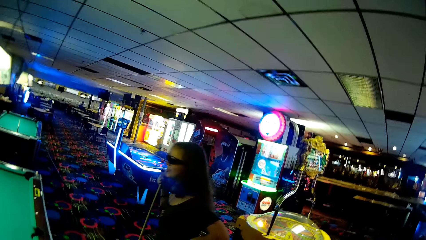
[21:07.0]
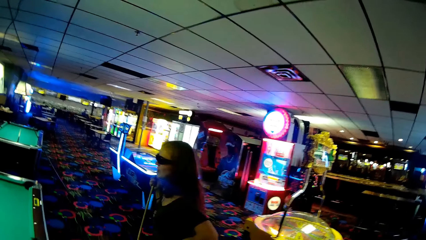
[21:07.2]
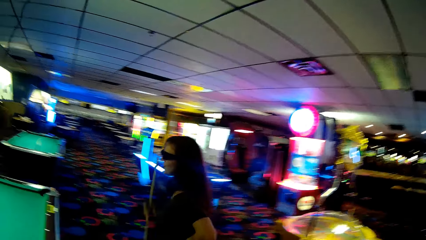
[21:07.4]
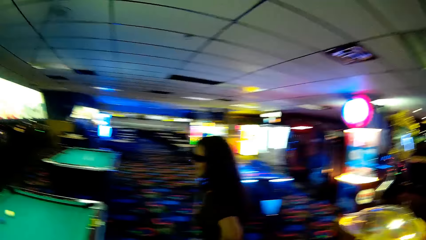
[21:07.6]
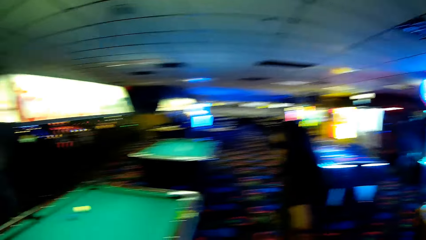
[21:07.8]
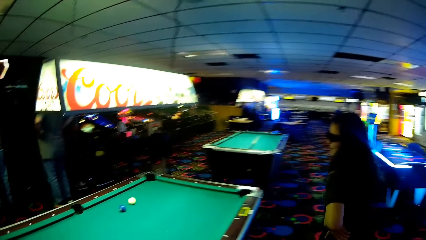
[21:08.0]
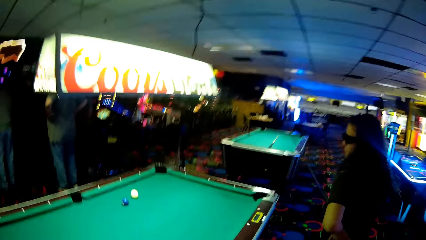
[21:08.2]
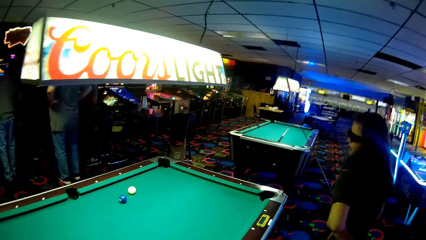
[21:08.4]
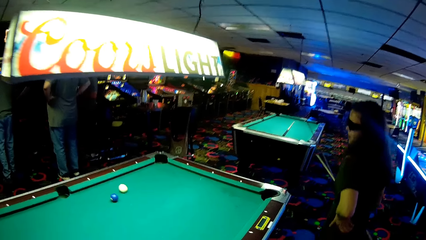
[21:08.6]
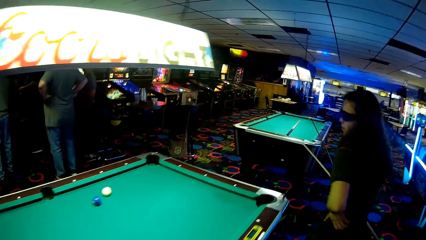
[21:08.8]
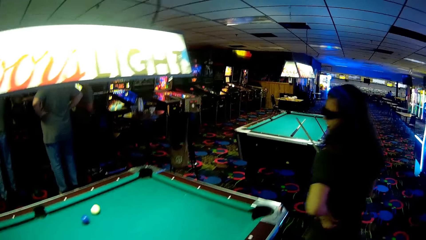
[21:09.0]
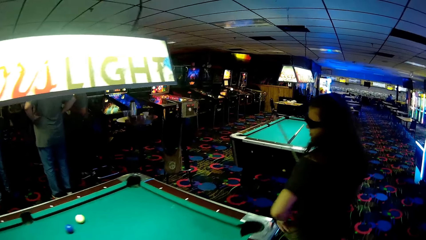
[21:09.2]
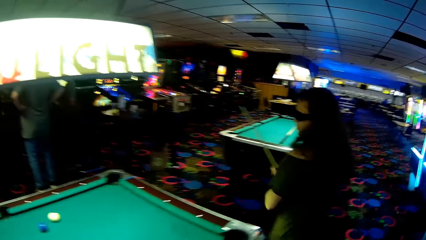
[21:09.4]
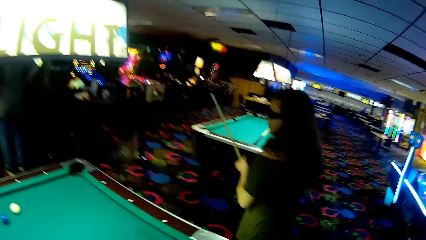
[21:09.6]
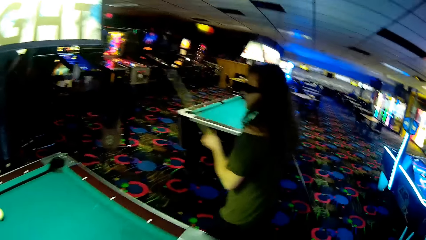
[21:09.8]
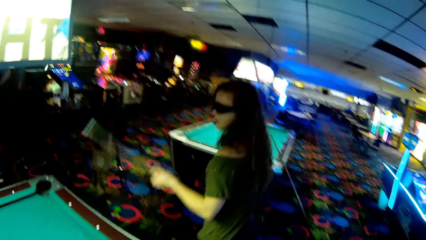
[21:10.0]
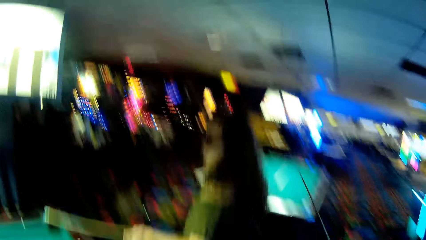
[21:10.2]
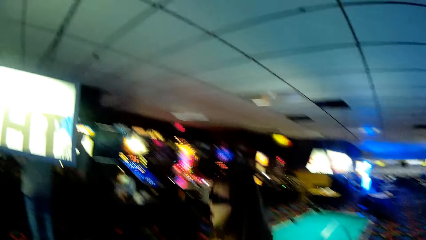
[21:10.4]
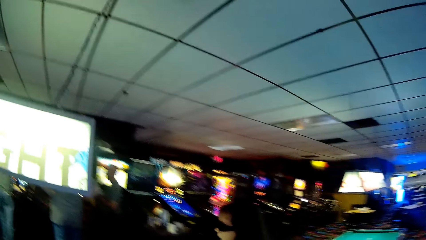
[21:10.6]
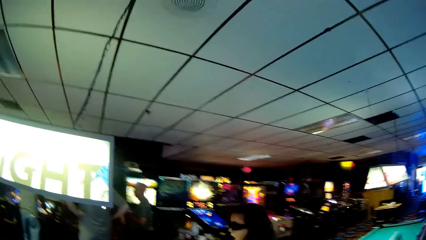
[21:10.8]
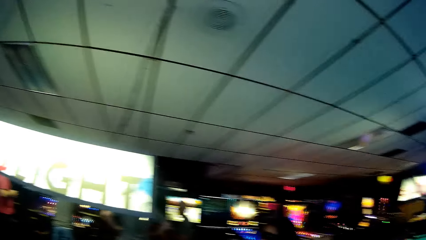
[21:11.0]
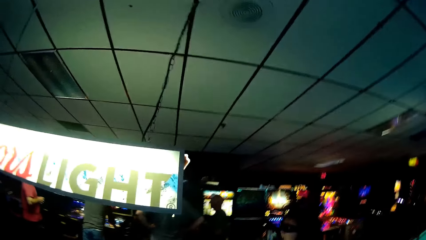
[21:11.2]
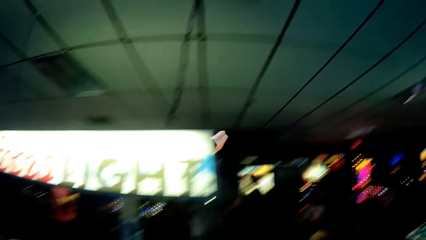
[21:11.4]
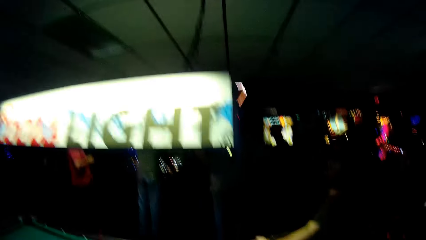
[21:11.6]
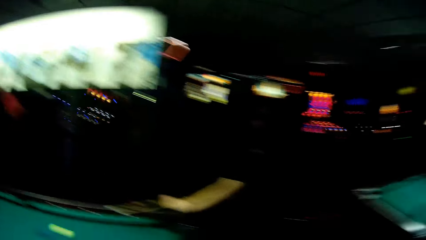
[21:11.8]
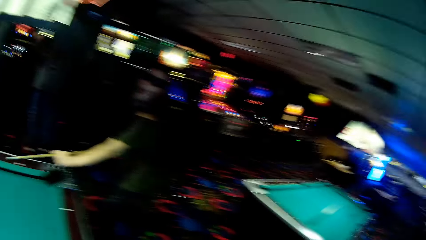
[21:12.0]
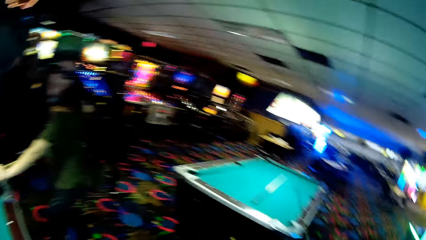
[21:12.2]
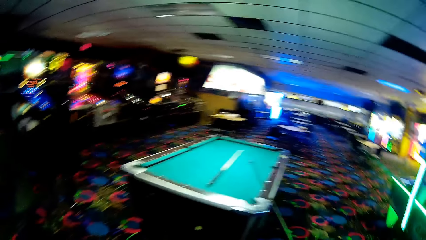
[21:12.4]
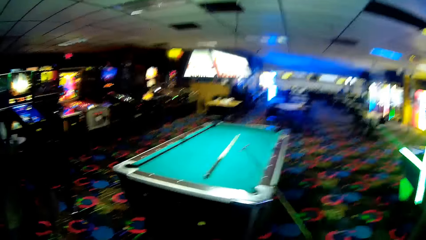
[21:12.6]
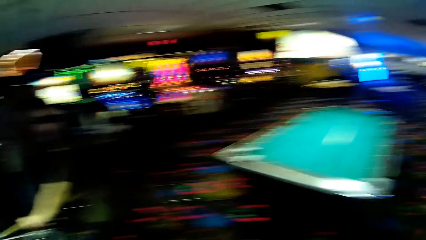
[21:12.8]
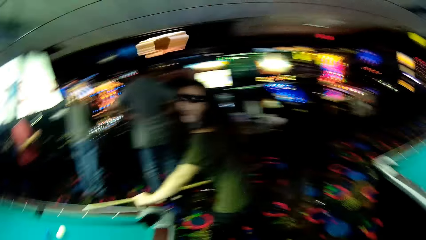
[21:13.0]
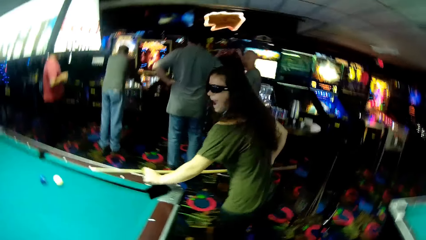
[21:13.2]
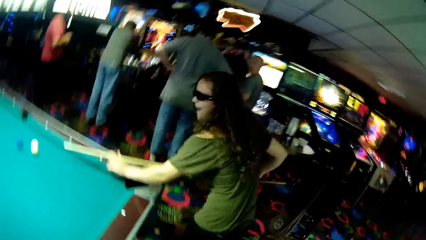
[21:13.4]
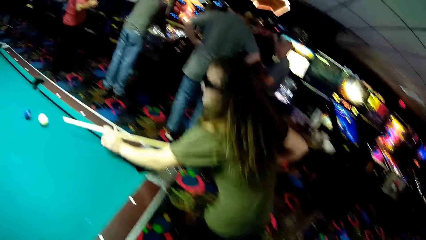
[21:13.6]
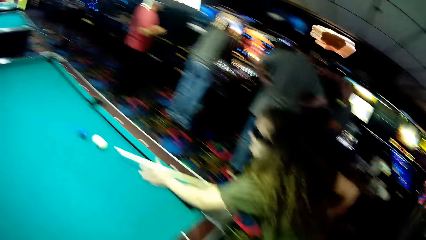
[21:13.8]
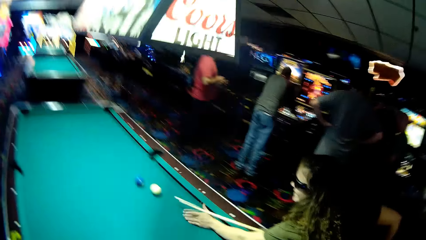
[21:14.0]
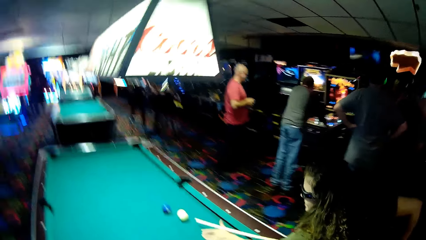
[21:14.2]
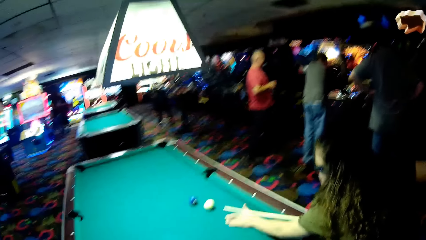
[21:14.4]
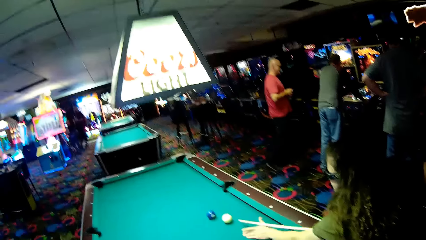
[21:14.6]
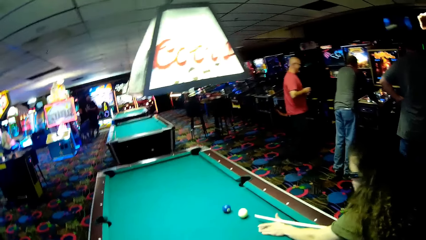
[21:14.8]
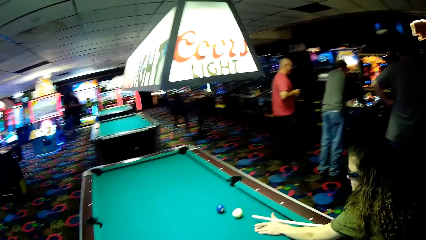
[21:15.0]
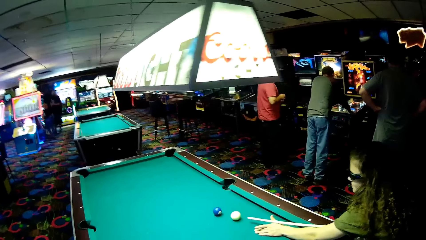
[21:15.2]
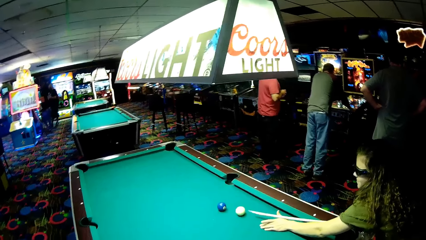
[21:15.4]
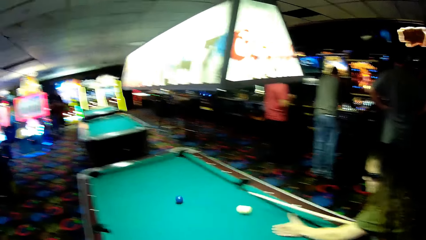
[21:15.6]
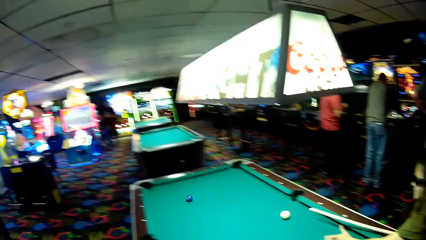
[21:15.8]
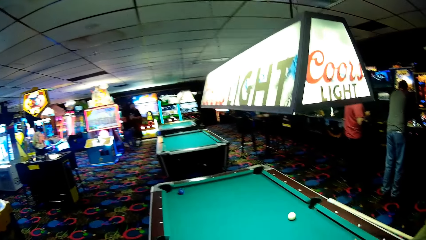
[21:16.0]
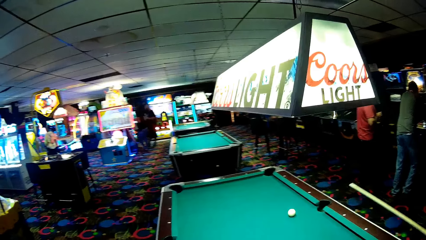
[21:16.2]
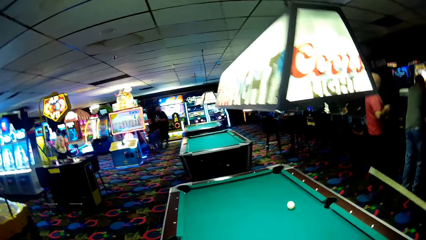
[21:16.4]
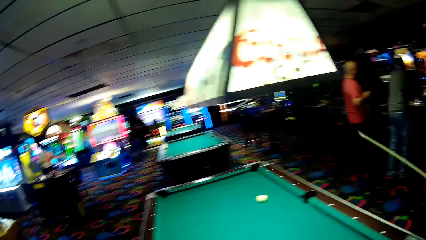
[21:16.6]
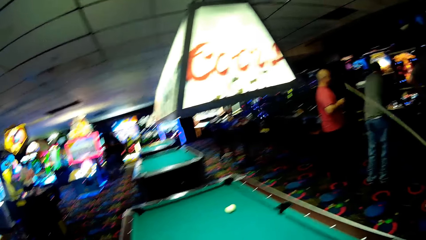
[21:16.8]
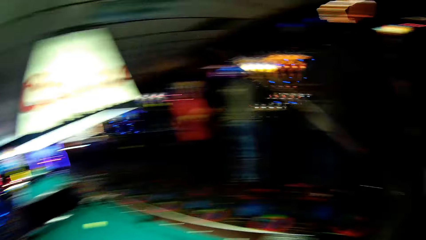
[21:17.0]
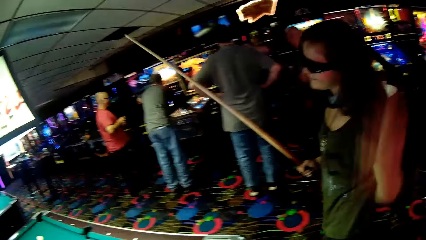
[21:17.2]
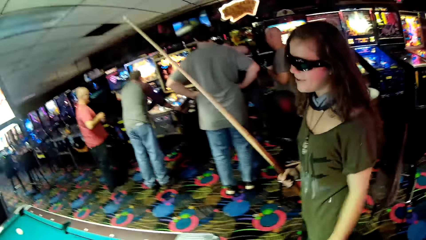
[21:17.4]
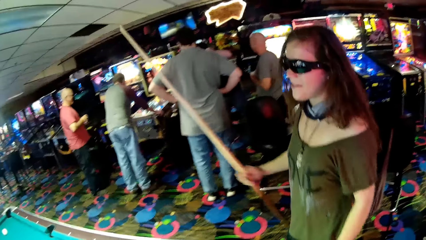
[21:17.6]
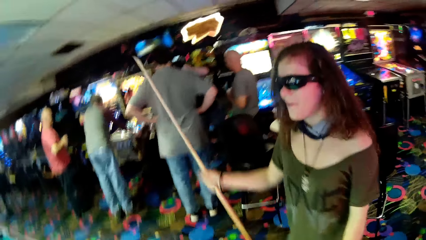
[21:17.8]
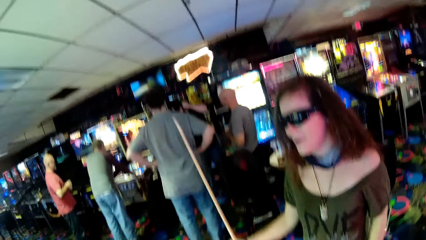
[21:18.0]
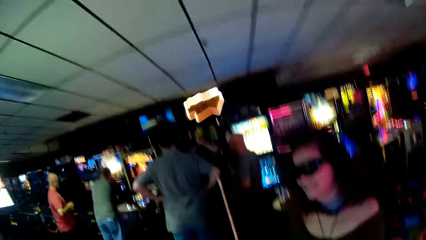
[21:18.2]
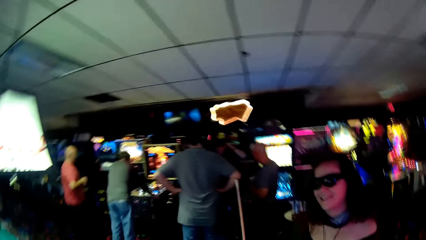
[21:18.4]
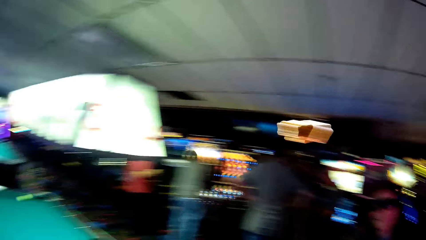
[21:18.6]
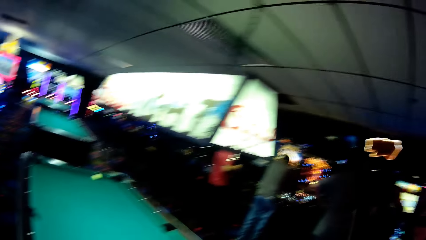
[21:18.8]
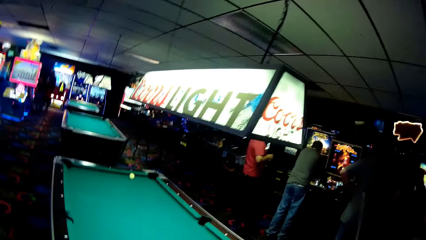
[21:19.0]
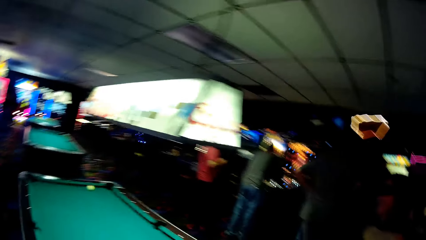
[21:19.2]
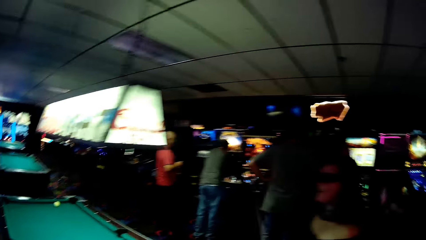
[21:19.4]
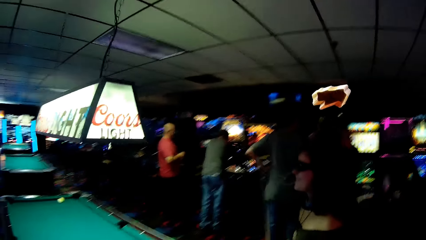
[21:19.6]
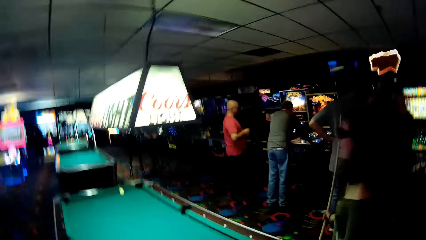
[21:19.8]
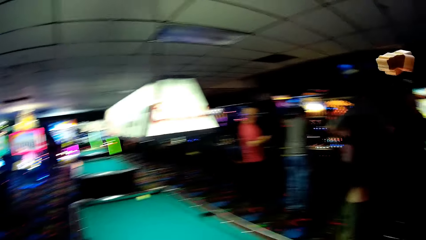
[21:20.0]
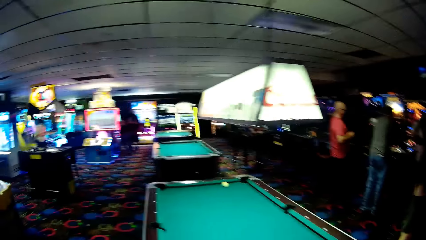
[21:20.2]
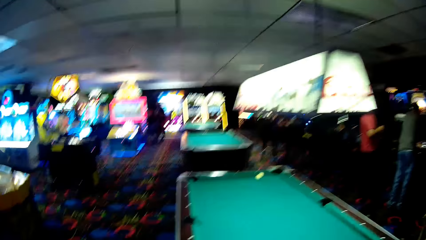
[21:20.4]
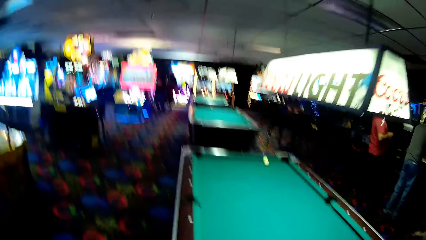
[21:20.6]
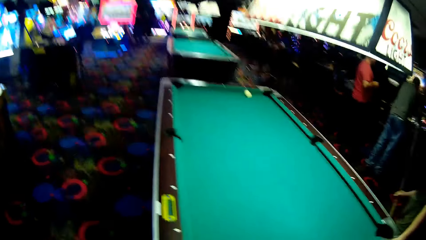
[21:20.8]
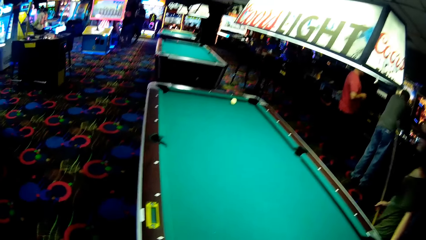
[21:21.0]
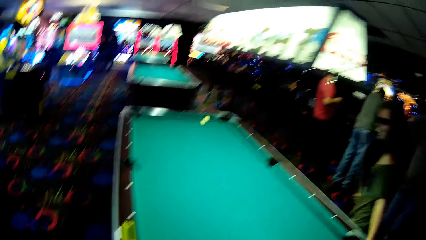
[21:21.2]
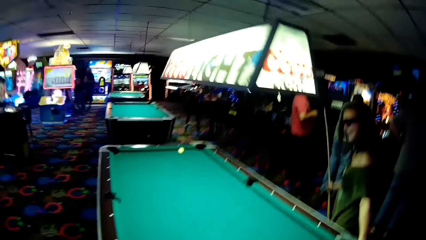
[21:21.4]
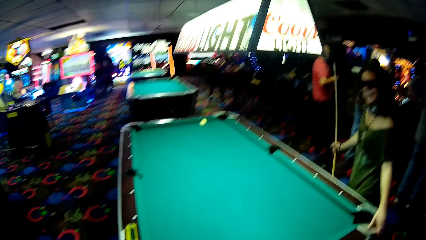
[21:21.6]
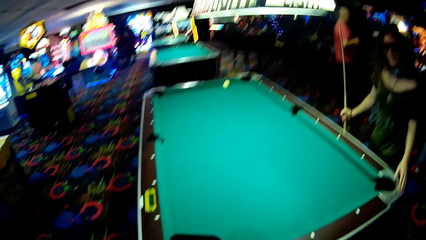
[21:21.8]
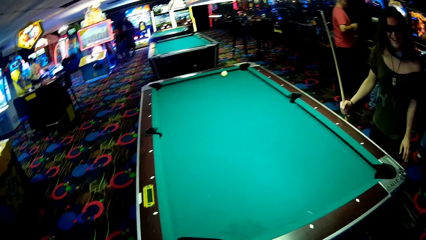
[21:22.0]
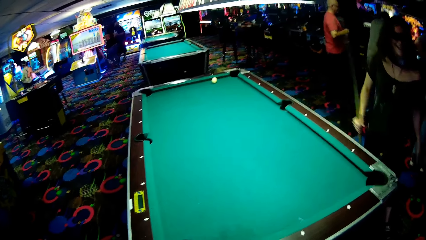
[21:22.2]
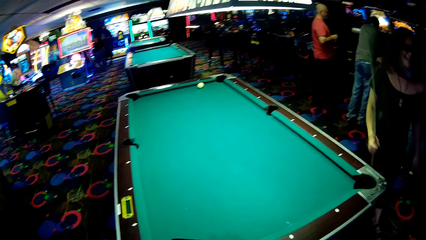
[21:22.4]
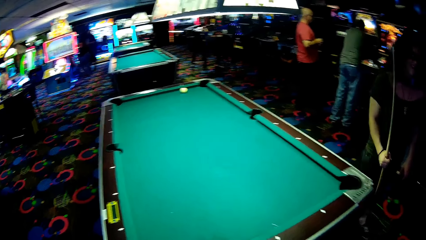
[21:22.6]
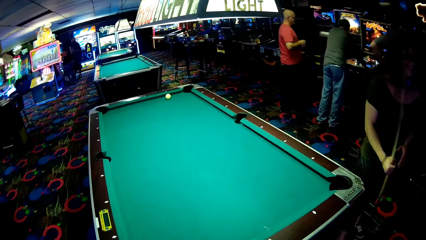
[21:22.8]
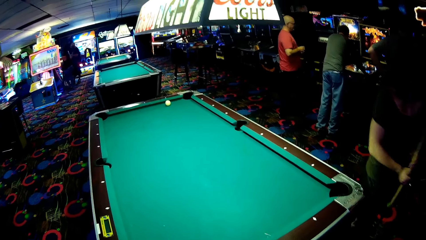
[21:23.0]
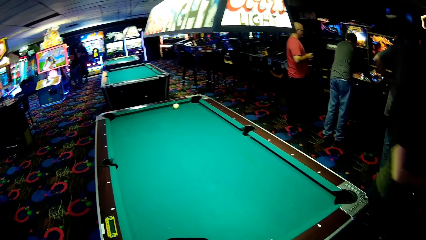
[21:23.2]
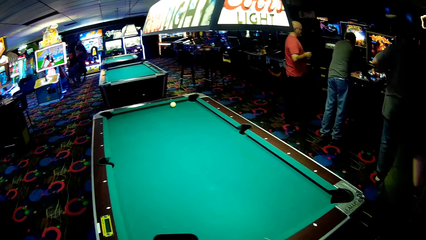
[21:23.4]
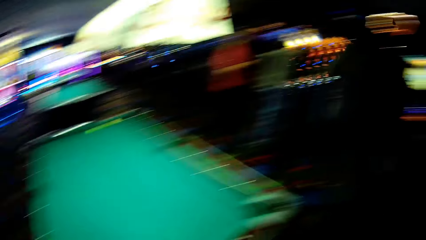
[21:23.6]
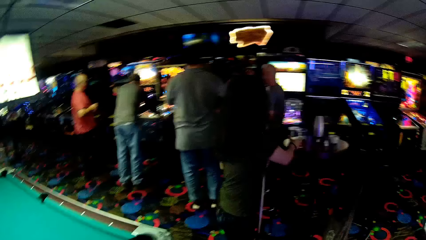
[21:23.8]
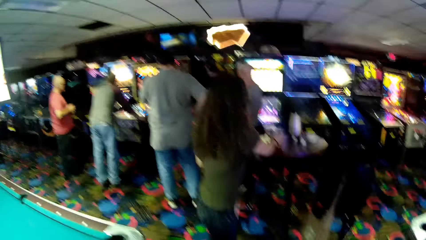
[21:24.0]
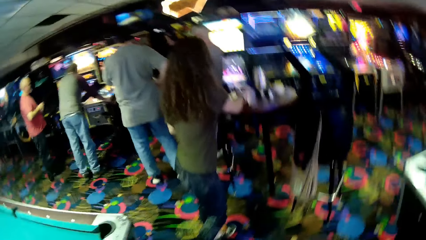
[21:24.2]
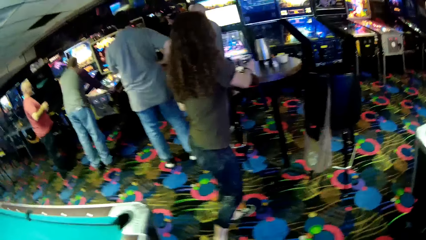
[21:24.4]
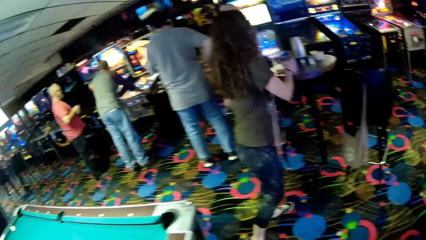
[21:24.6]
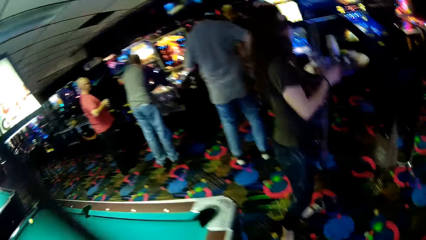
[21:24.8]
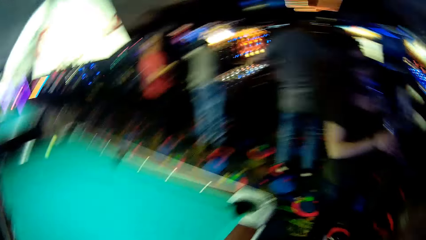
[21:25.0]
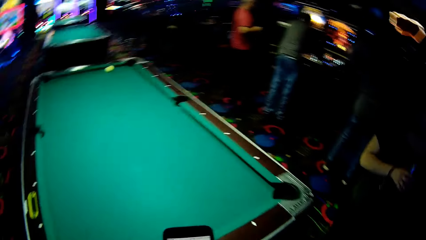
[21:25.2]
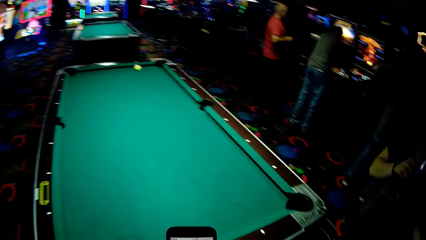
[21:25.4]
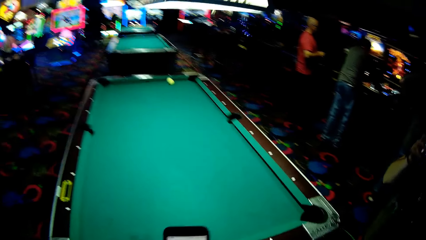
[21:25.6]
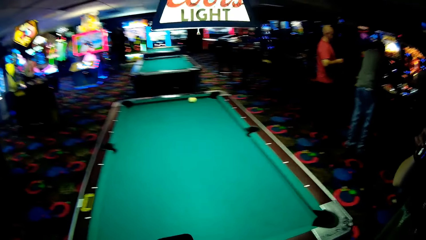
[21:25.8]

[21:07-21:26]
A woman walks with a billiards stick around the pool table. The woman holds a pool cue. The woman strikes a billiards ball into the pool rail. The woman walks towards the table. The woman holds the billiards stick and picks up a drink from the table.
